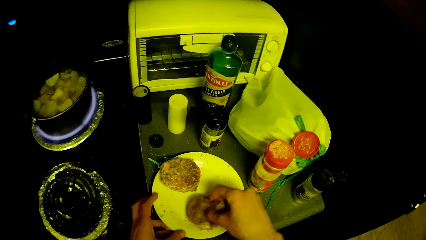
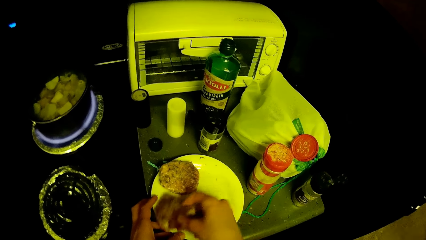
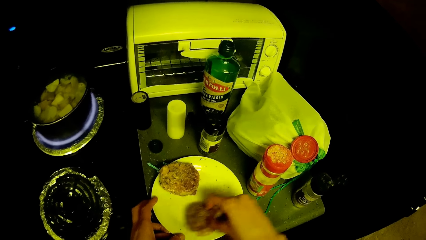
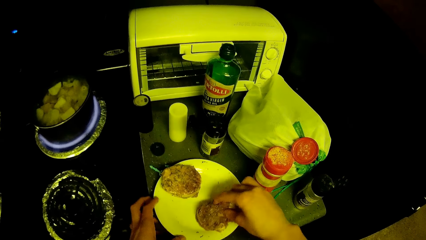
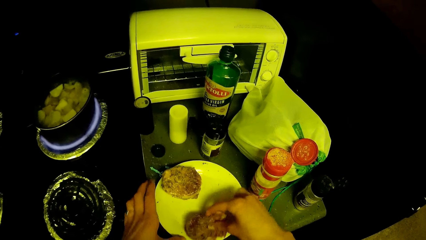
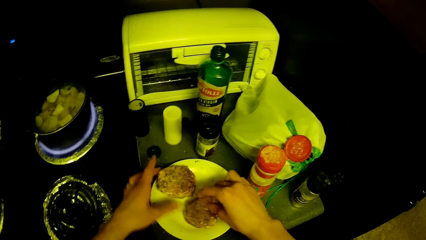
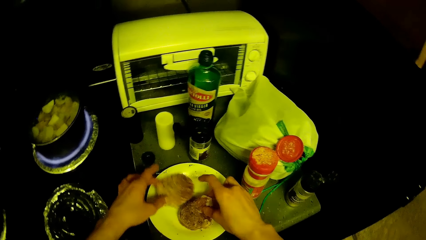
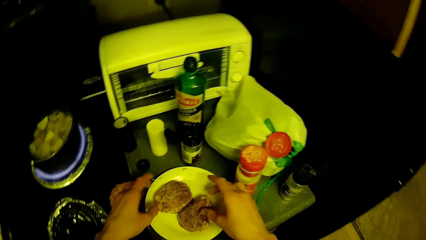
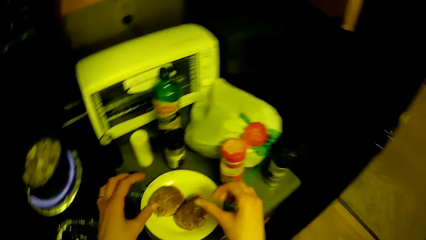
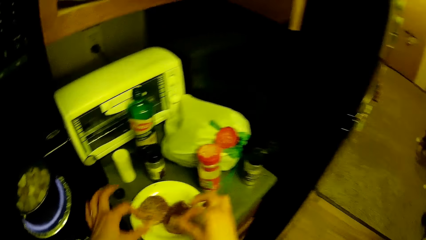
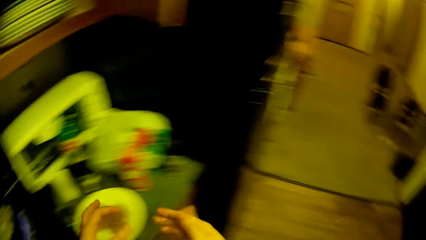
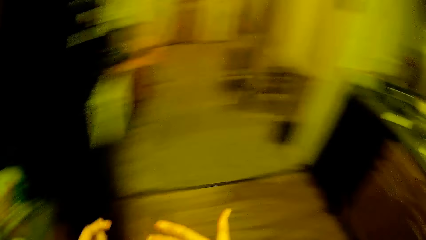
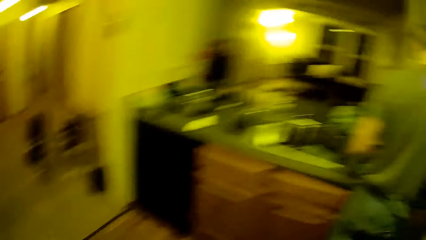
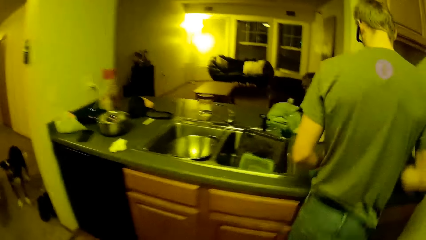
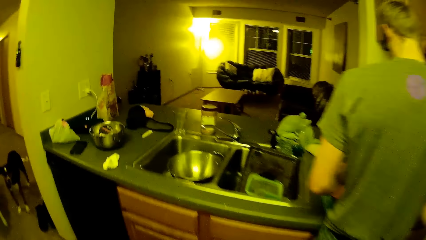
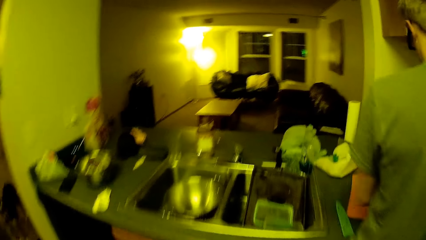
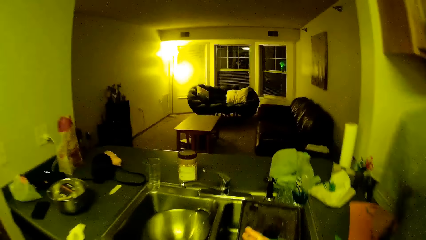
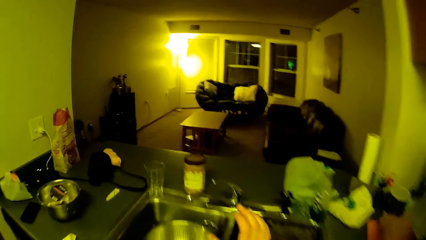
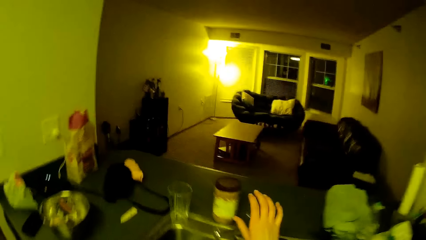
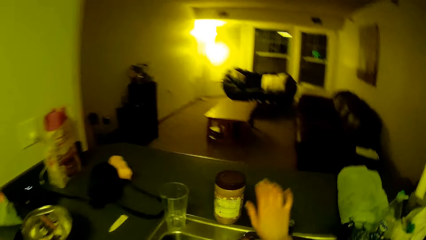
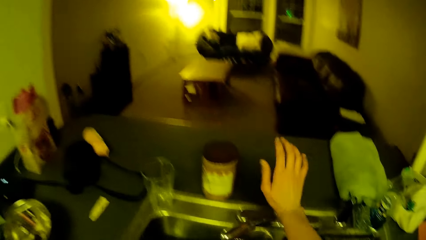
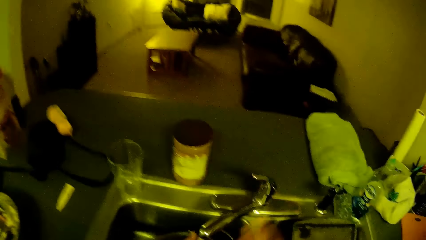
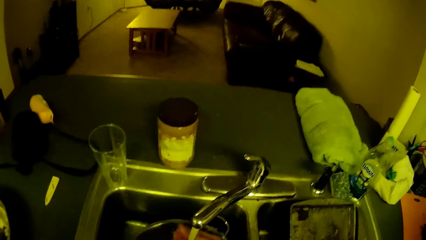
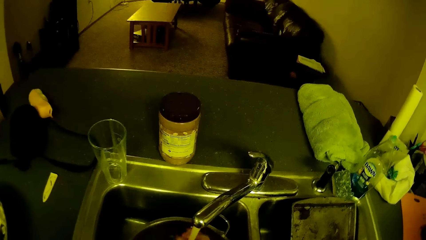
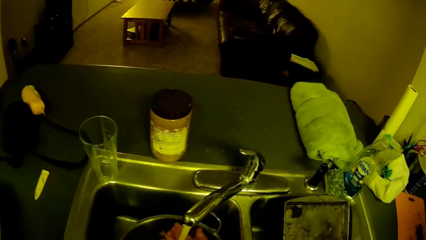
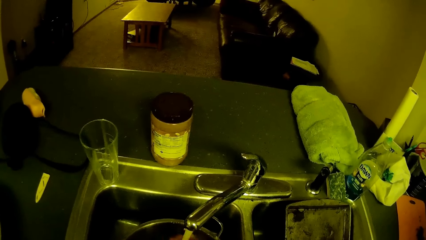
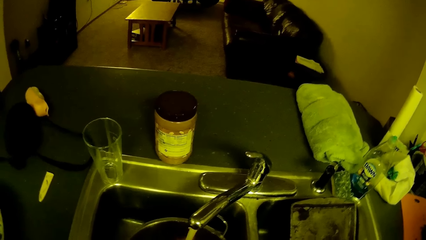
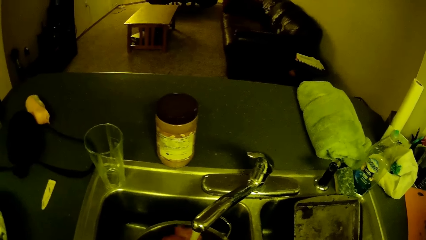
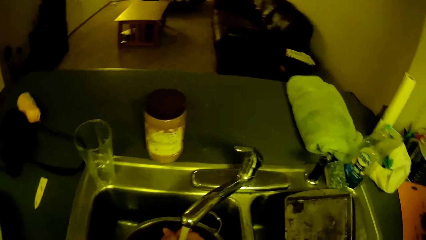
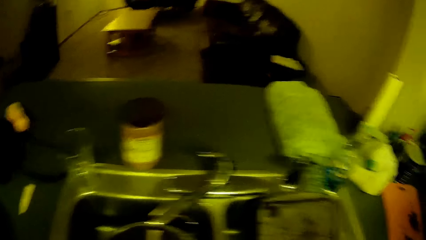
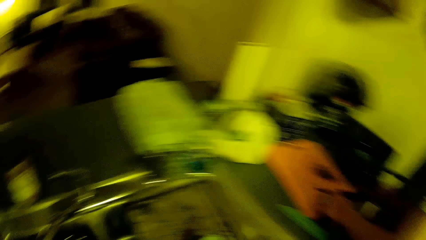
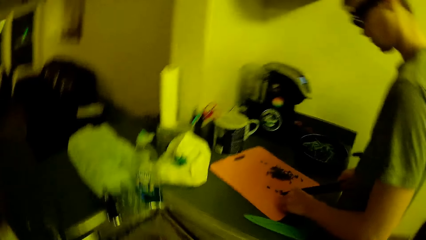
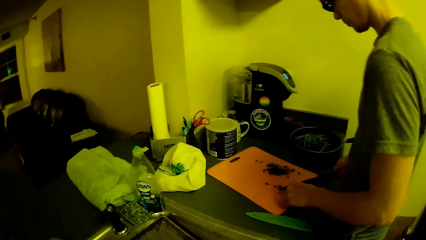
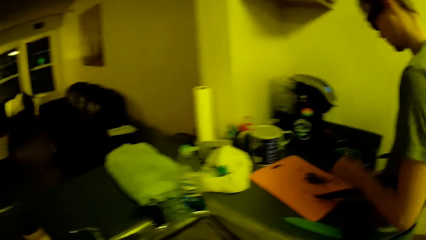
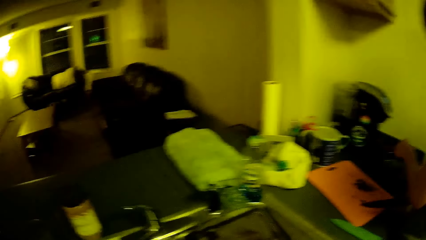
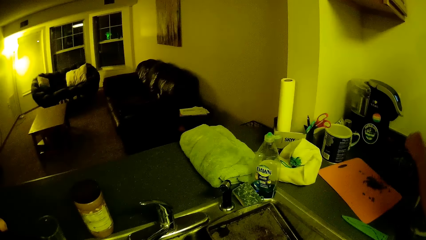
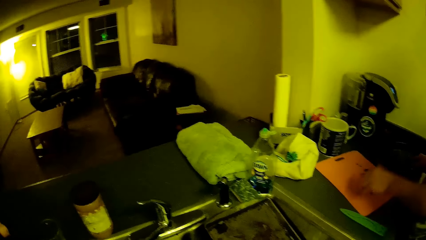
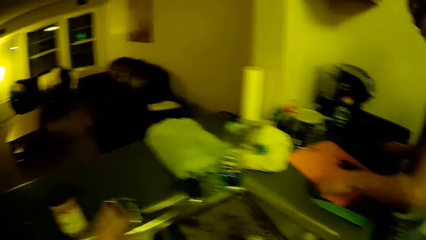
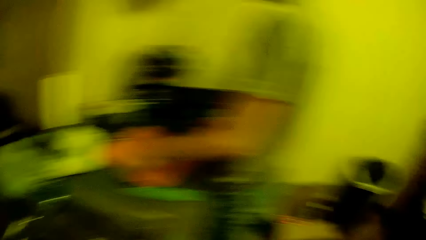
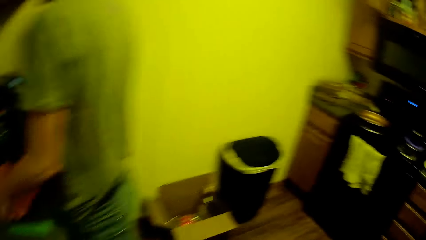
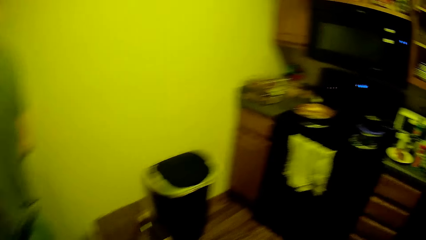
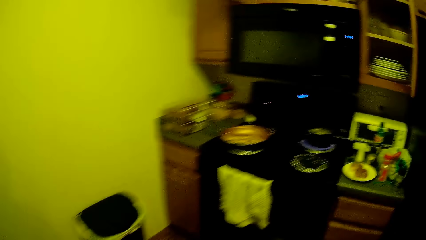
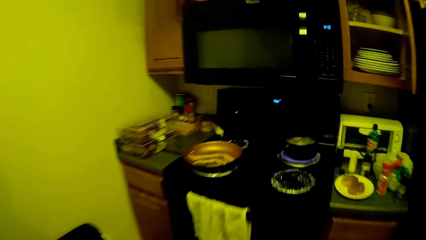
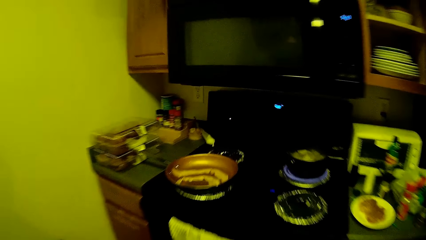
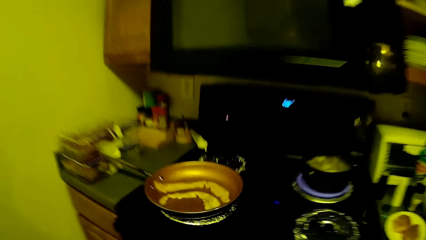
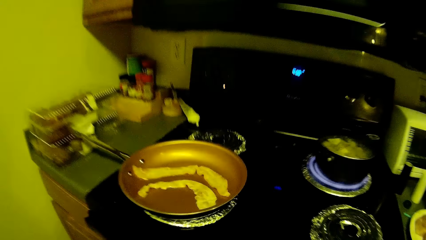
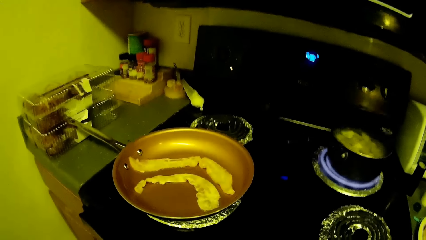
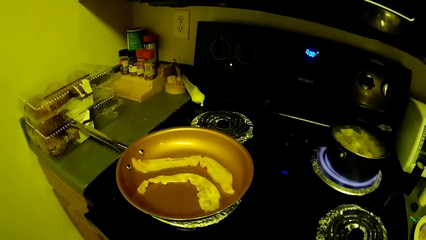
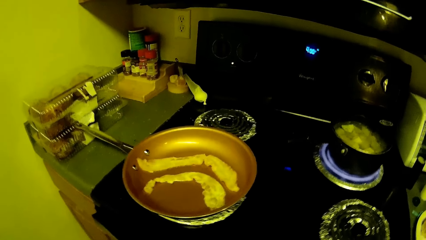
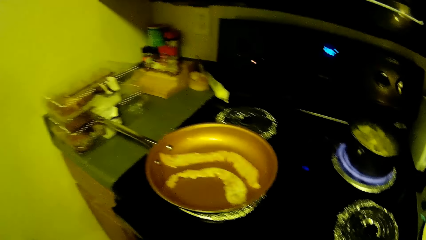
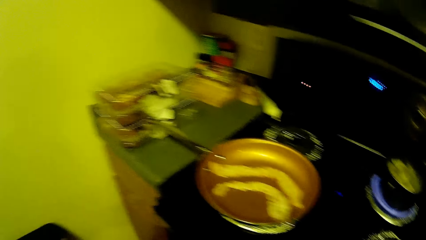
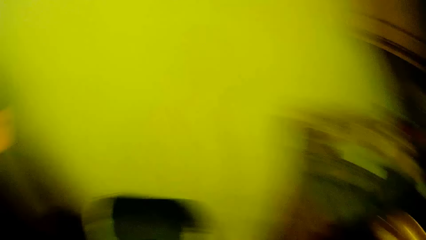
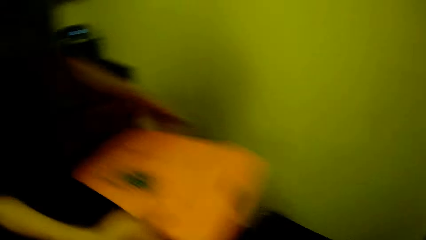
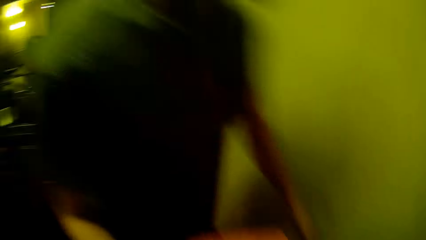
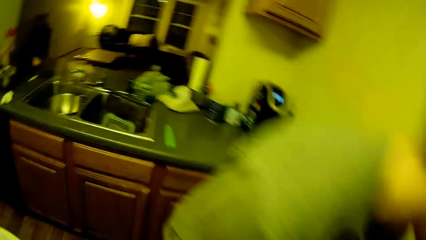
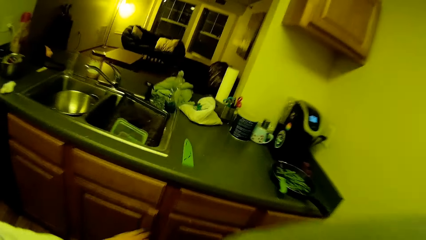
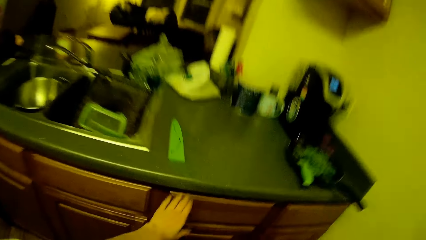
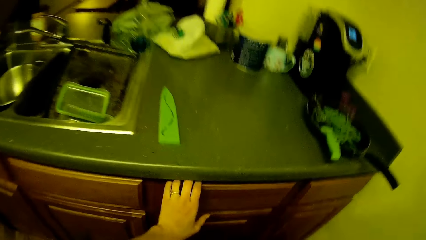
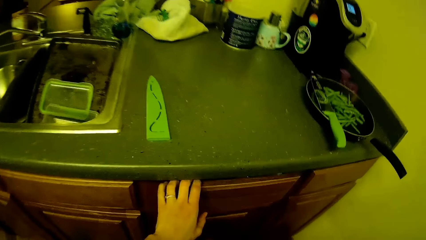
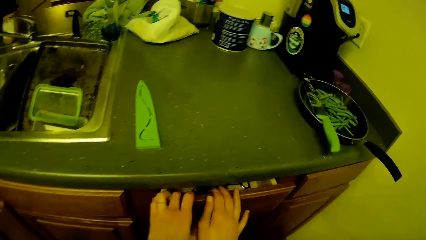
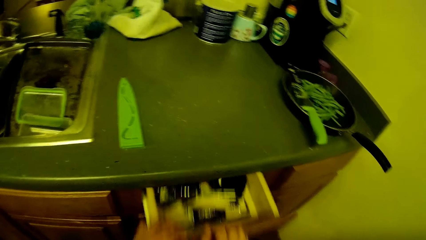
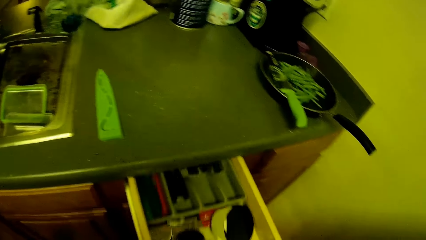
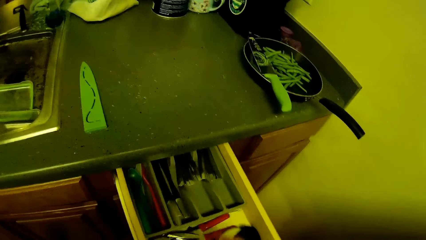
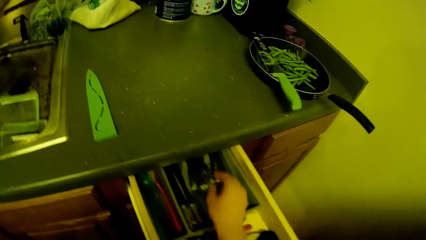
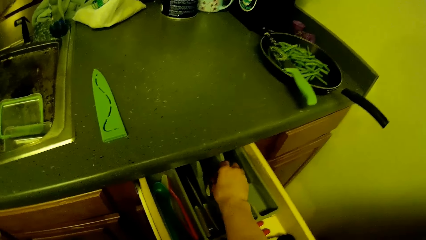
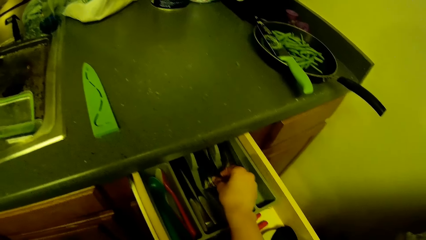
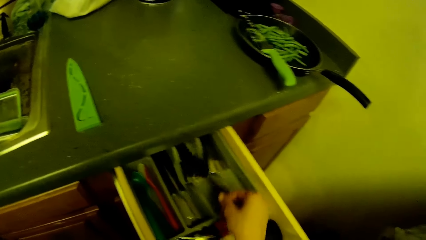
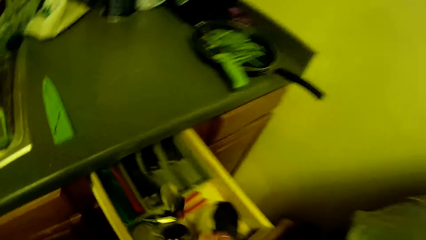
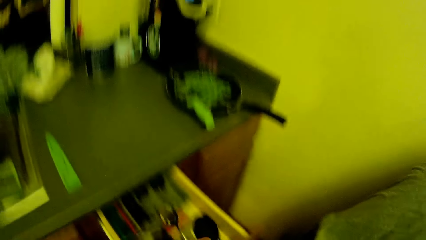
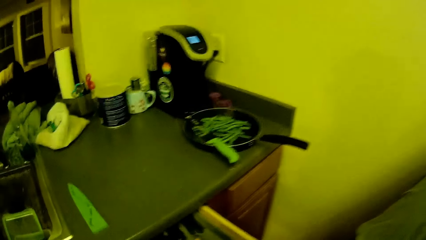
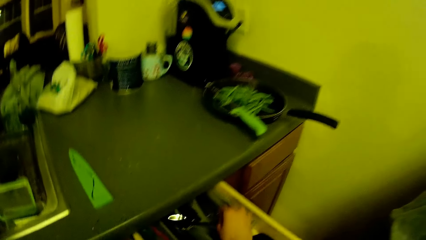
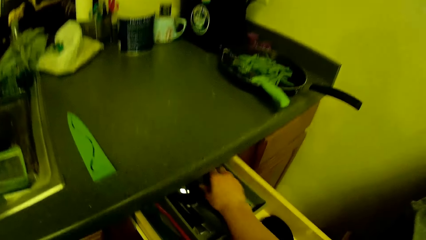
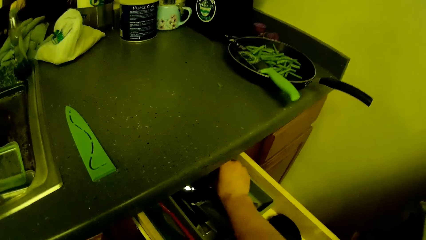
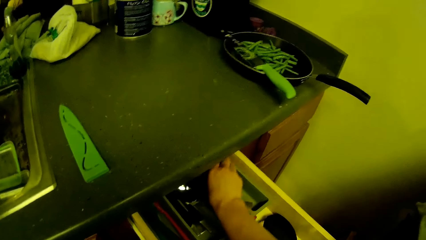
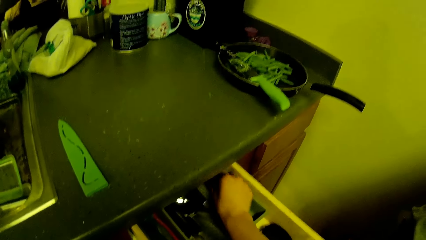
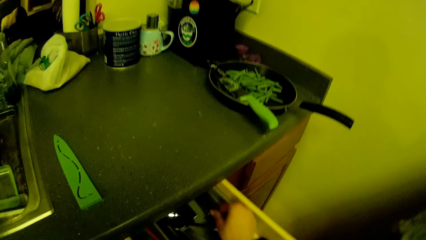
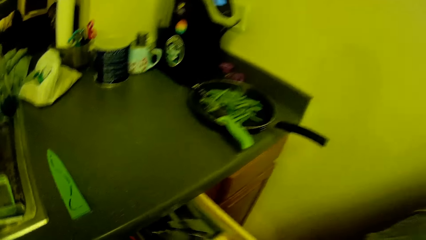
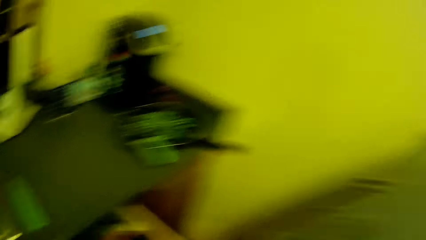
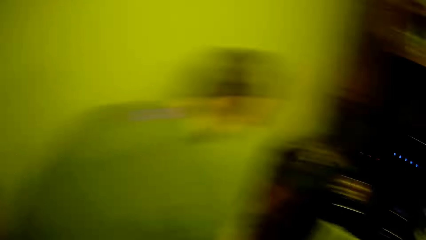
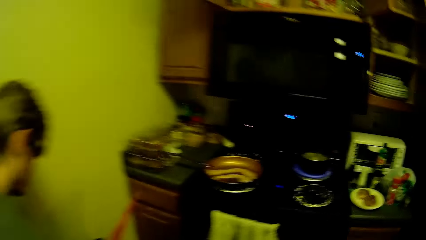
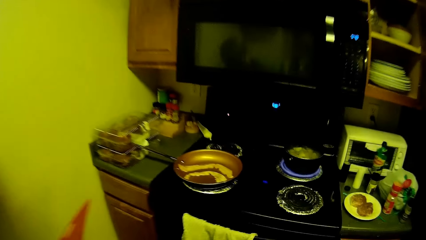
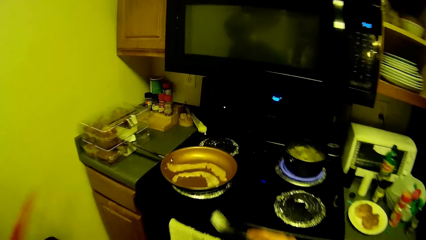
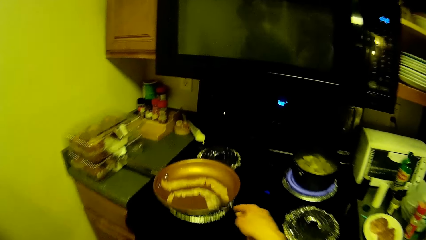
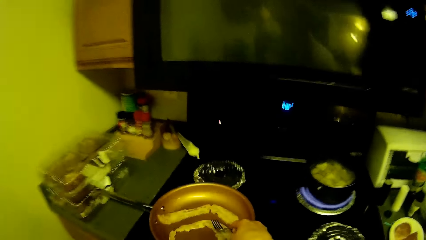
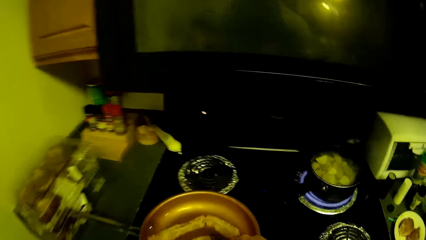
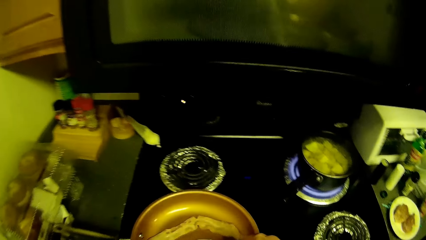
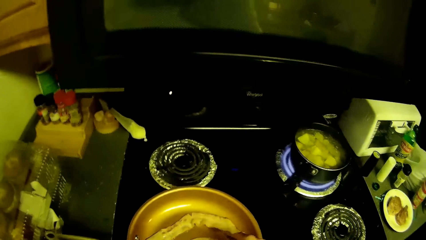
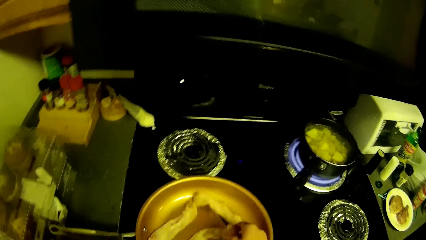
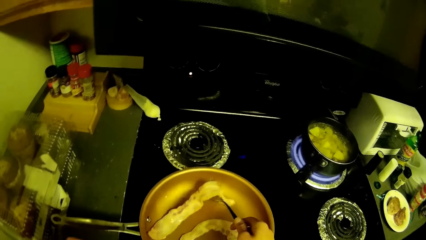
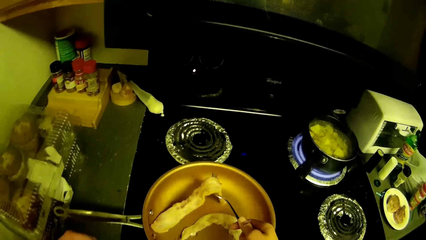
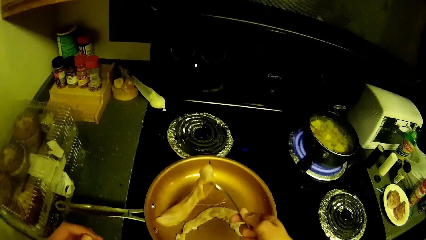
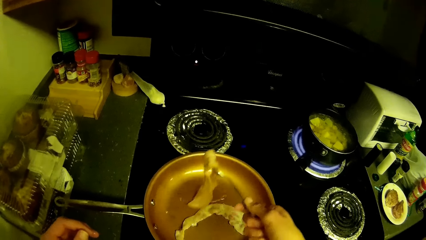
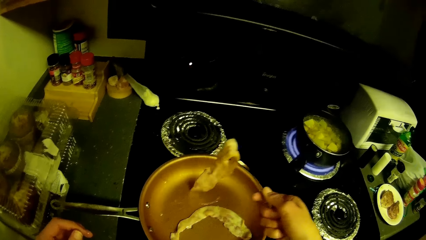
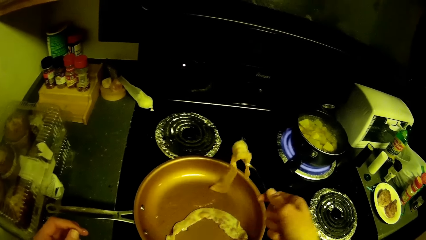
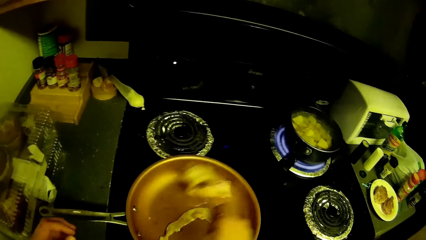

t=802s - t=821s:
The camera wearer moves to the sink. He opens the tap by the sink with his right hand. He washes his hands under the tap. He looks at a man. He moves to the stove. He turns around. He opens one of the kitchen slab's drawers with his hands. He picks a spoon from the kitchen slab drawer with his right hand. He swaps the spoon with a fork. He picks up the fork. He turns around. He adjusts the fats in the frying pan with the fork. He turns over the meat with the fork.
